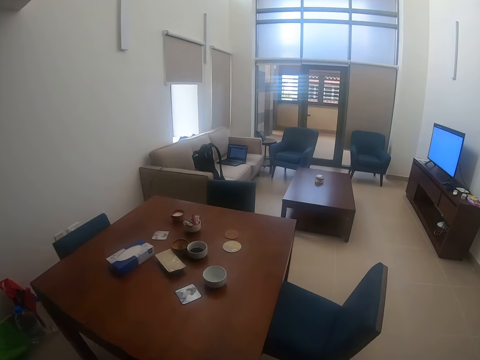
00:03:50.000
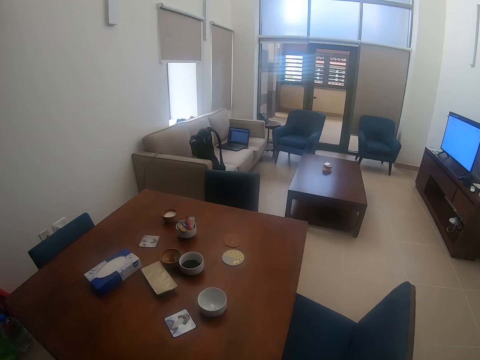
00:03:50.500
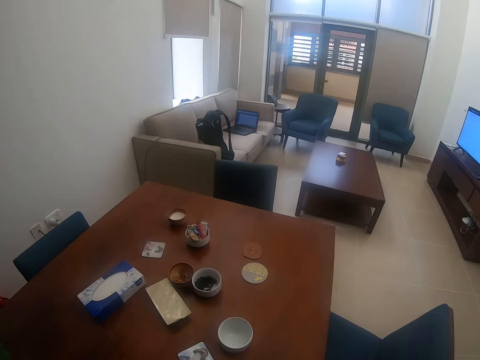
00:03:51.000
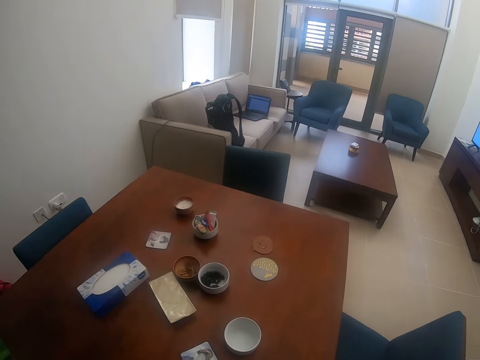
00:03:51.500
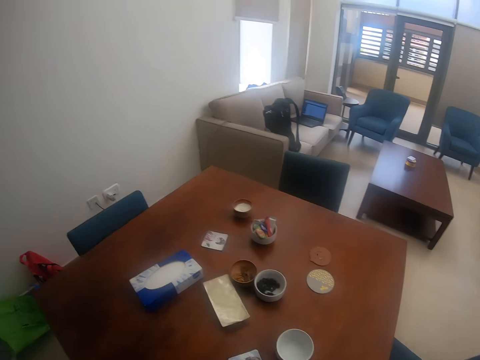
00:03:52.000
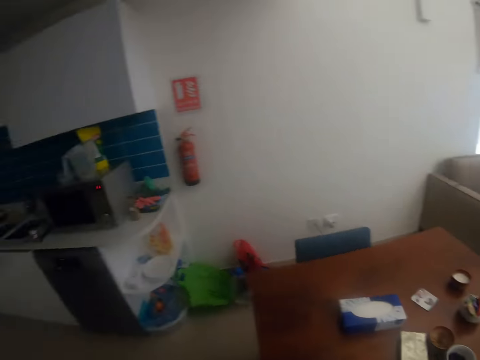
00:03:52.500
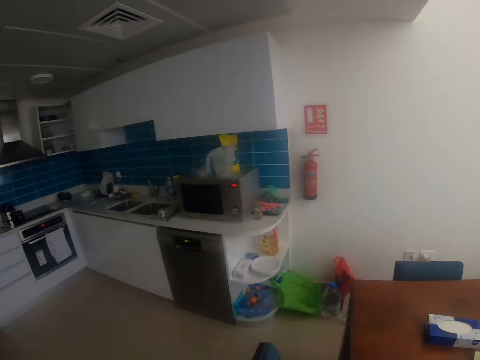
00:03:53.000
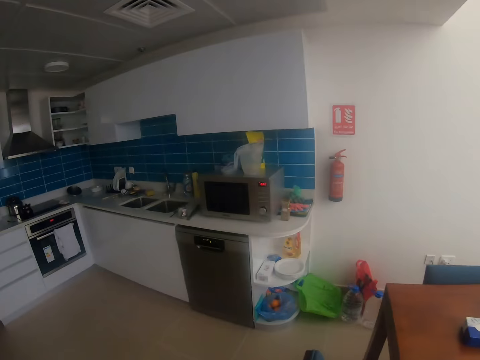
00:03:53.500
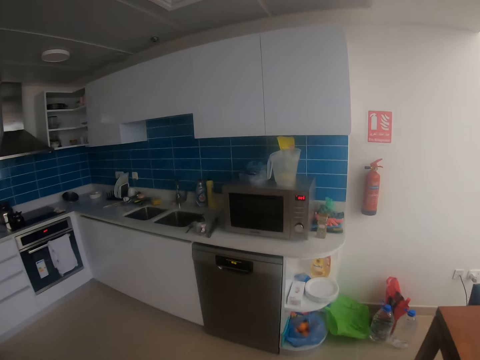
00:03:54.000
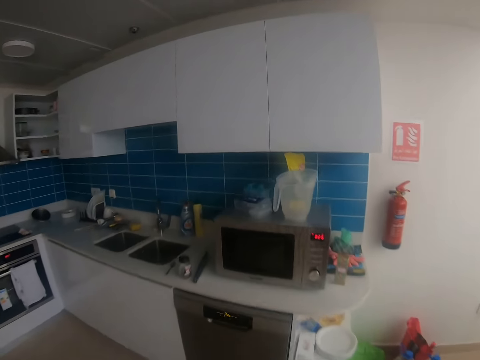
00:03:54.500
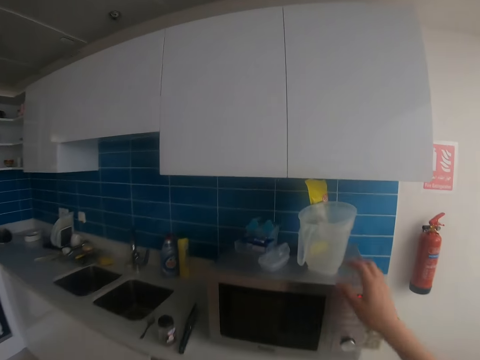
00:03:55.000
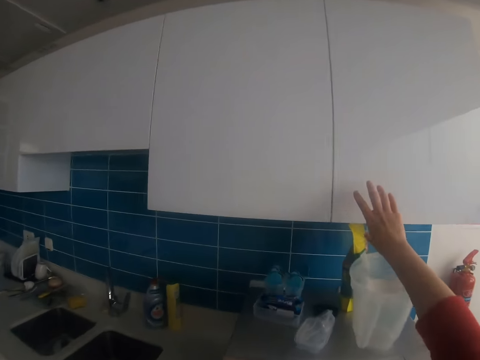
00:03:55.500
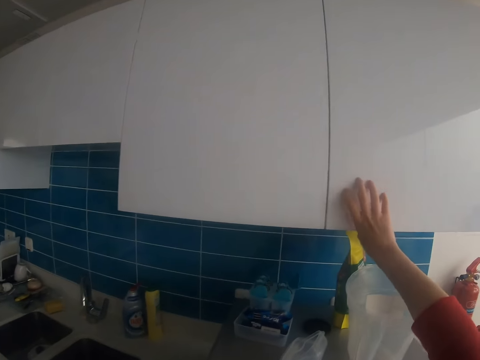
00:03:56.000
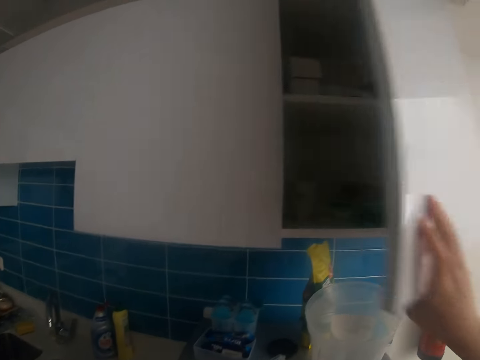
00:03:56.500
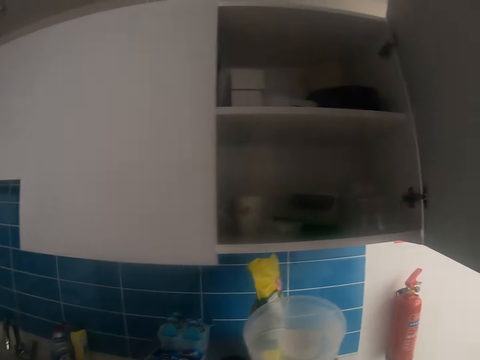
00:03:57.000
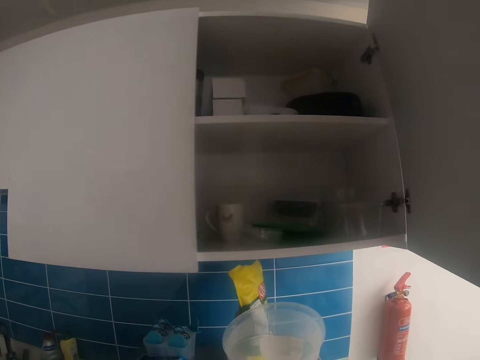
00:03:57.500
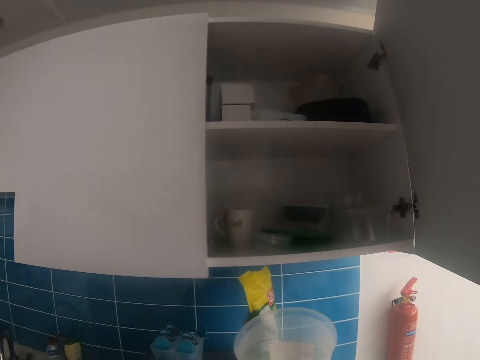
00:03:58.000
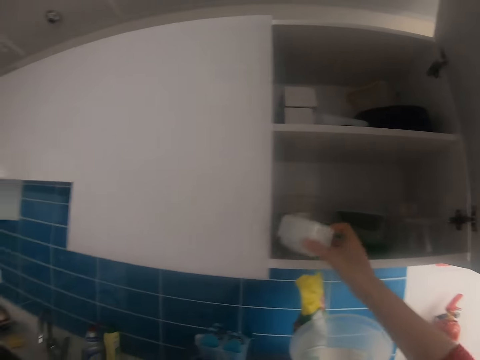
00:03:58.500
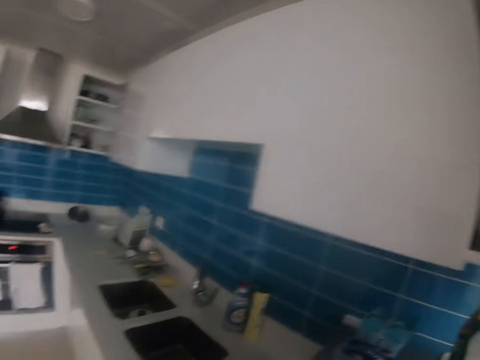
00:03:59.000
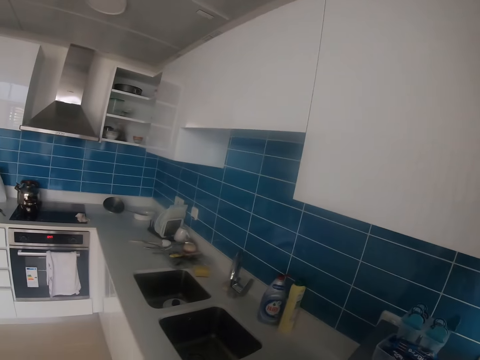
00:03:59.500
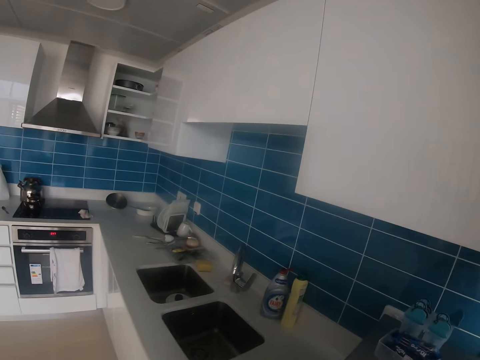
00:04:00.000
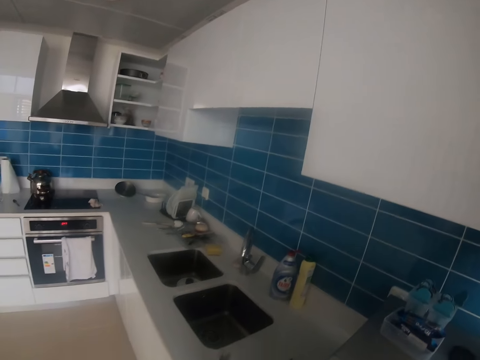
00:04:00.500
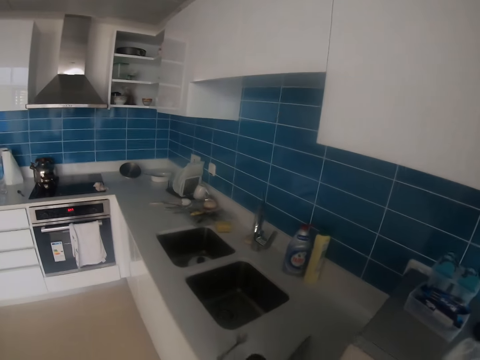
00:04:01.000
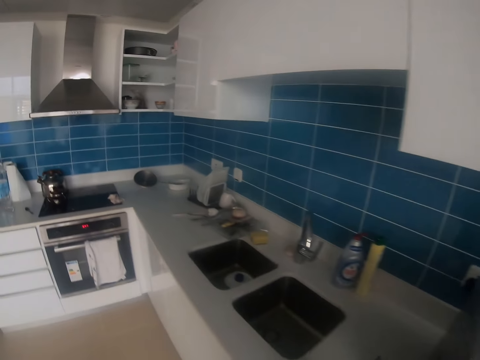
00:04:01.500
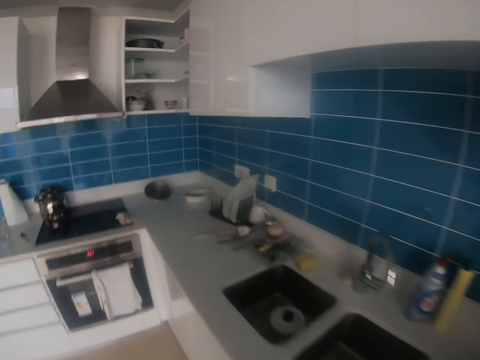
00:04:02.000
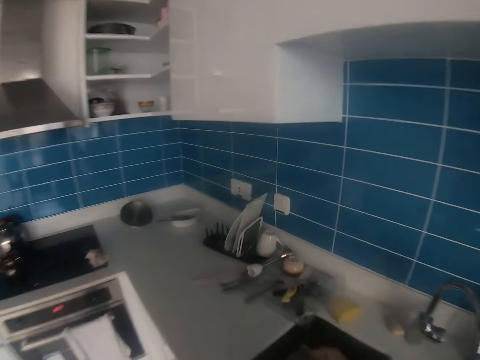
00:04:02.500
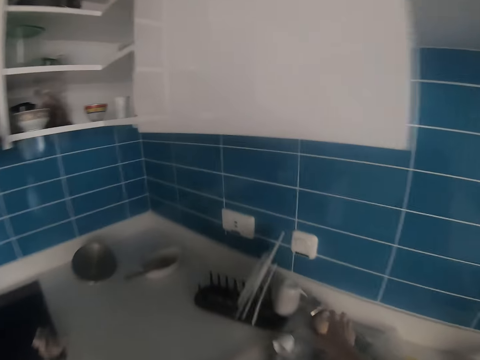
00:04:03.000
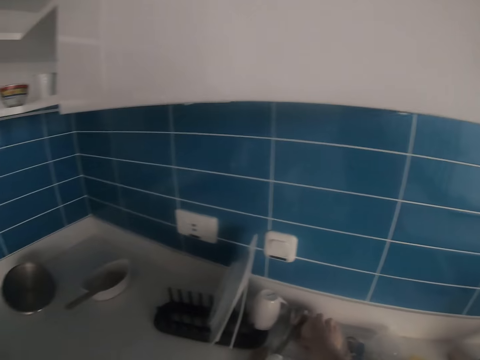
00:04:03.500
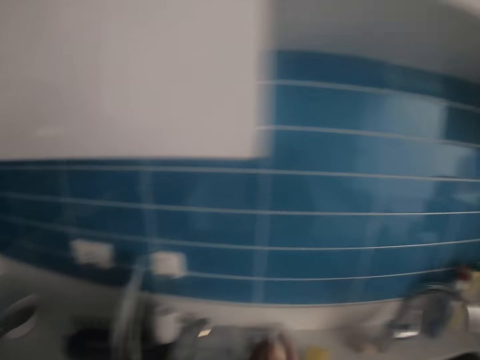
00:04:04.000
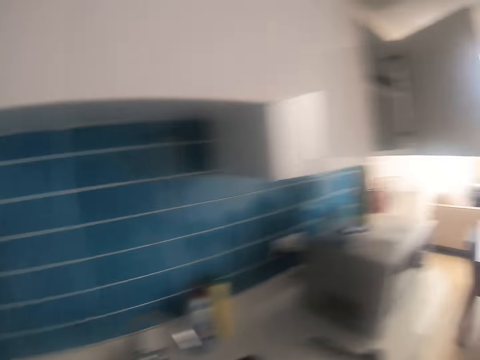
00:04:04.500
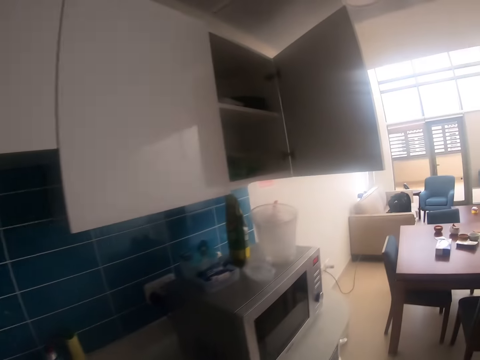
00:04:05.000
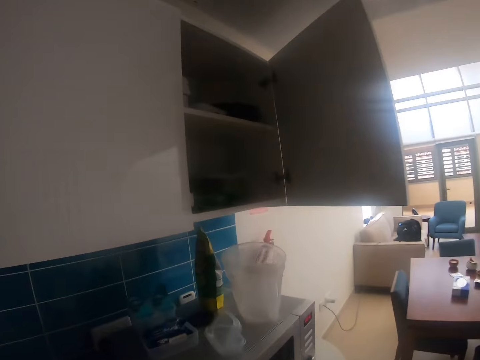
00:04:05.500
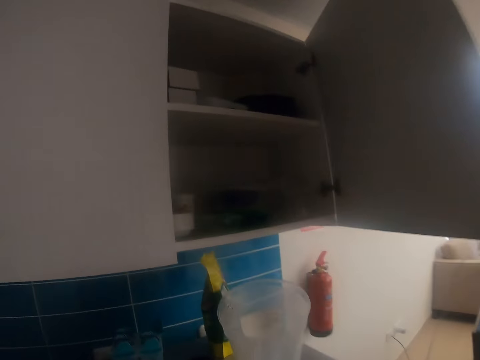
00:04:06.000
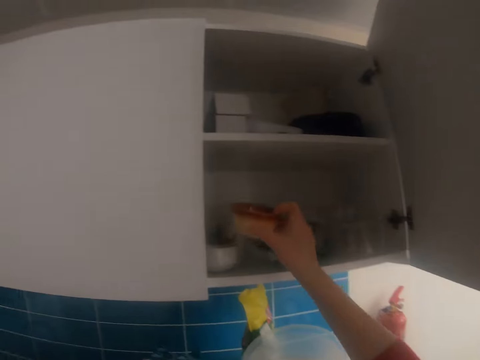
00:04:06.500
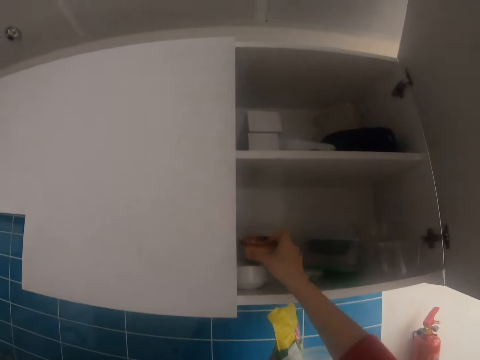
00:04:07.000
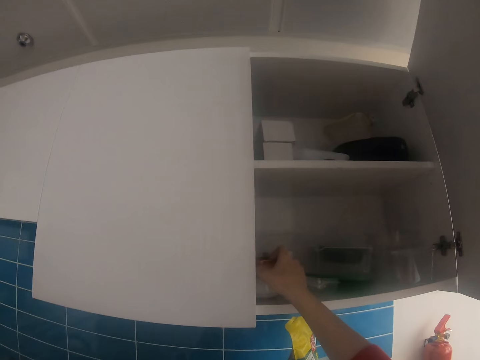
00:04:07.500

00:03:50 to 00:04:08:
The camera wearer turns toward the kitchen. They put the bag down. They open the cabinet. They put the bowl in the cabinet. They walk around. They pick up the bowl on the table. They put the bowl in the cabinet.

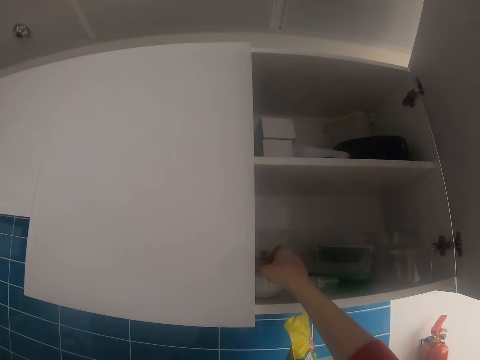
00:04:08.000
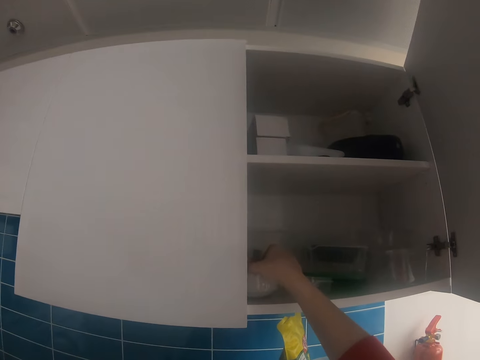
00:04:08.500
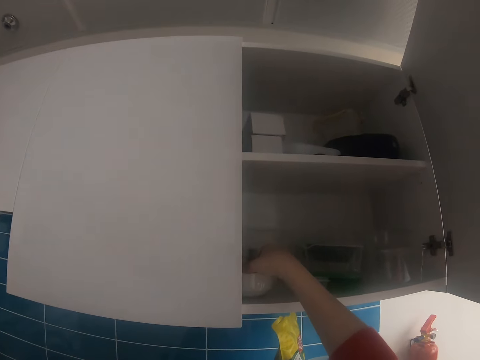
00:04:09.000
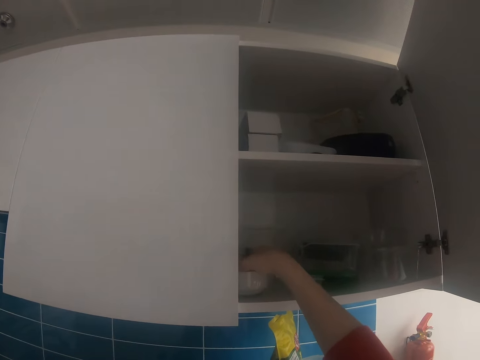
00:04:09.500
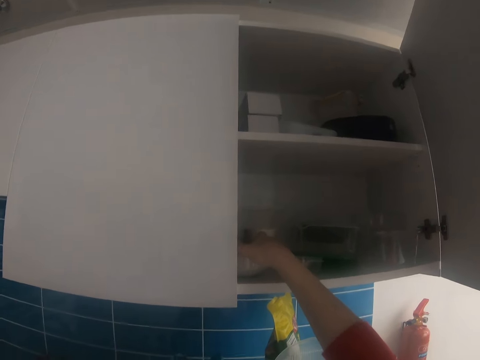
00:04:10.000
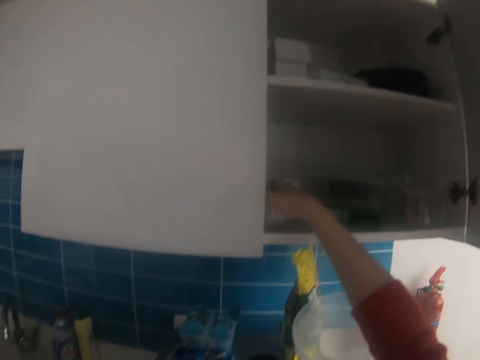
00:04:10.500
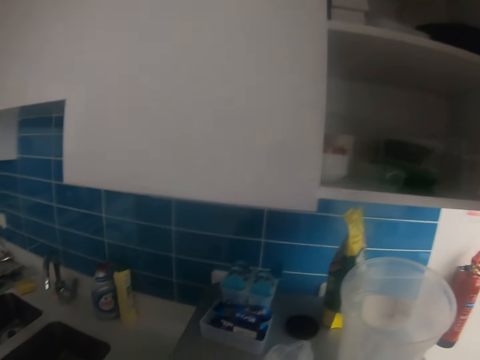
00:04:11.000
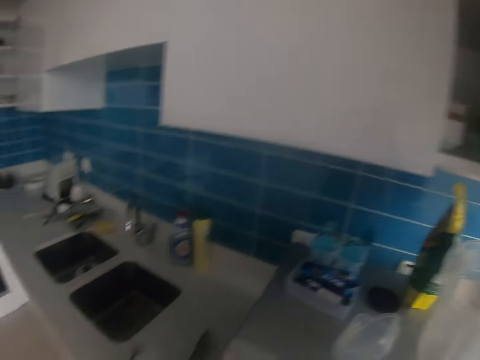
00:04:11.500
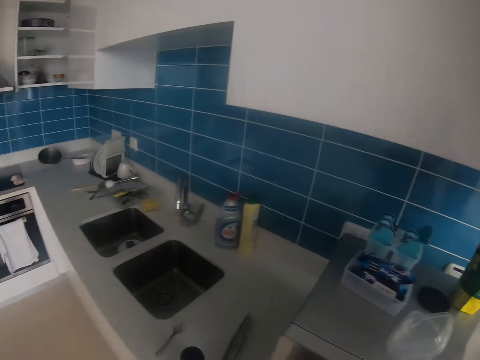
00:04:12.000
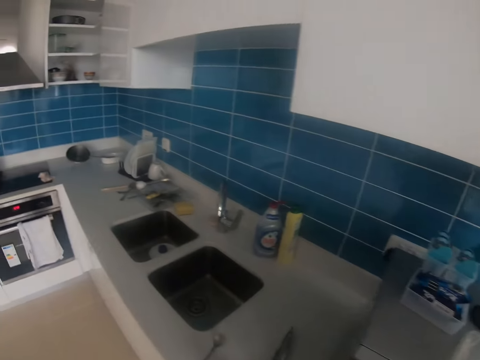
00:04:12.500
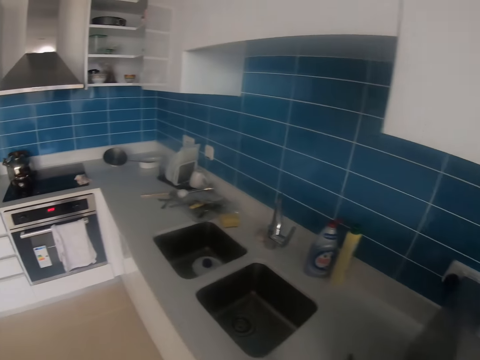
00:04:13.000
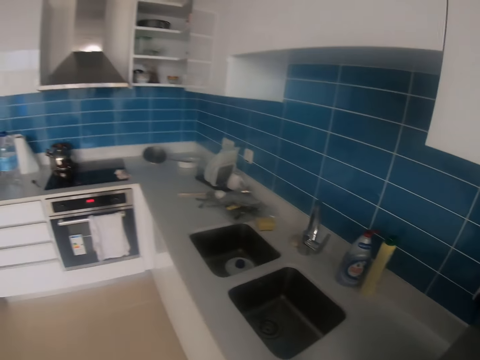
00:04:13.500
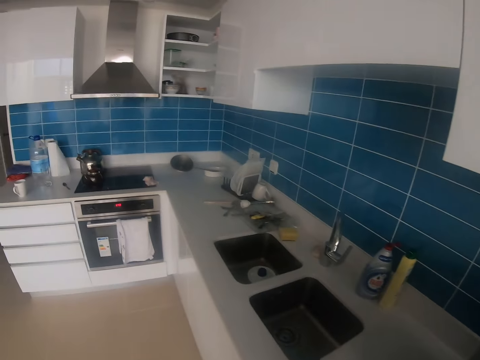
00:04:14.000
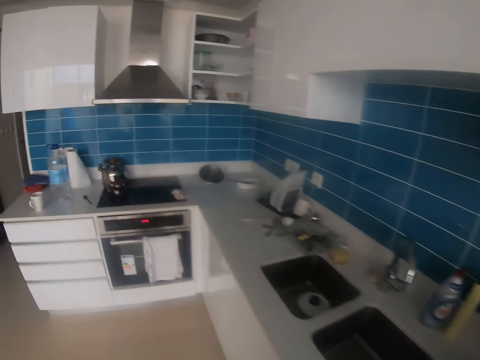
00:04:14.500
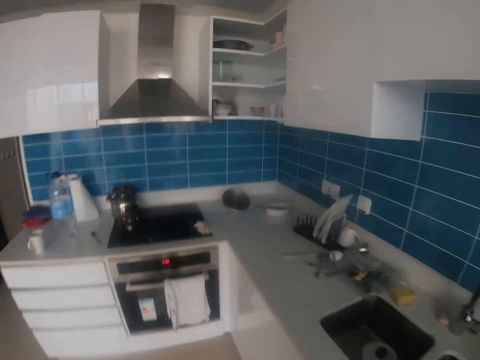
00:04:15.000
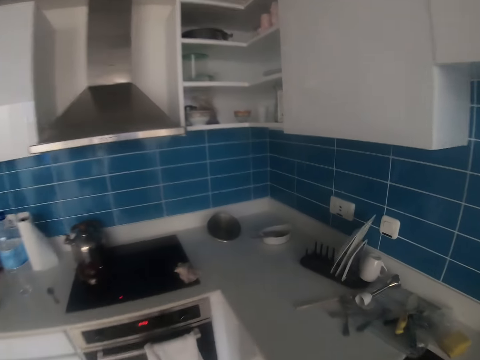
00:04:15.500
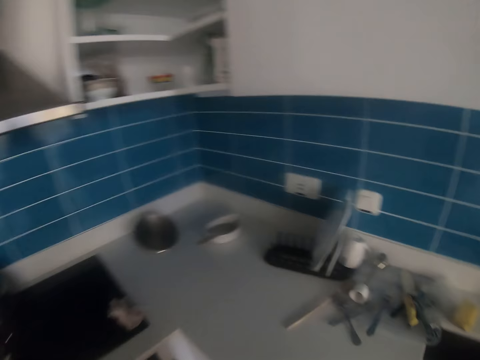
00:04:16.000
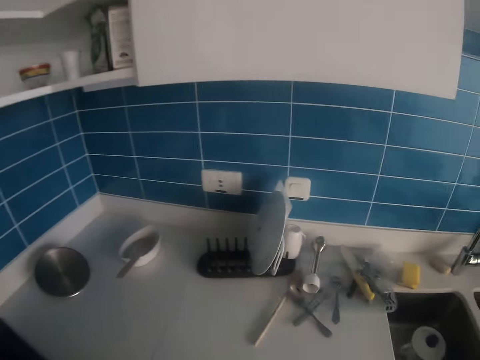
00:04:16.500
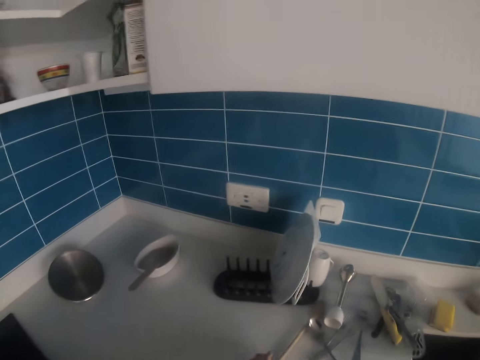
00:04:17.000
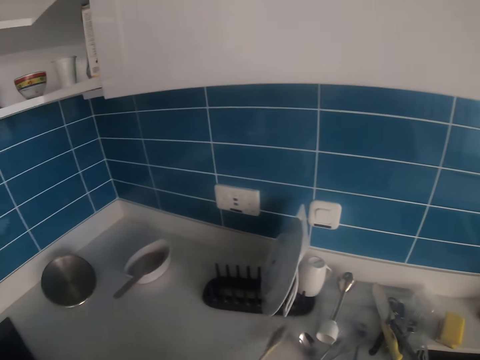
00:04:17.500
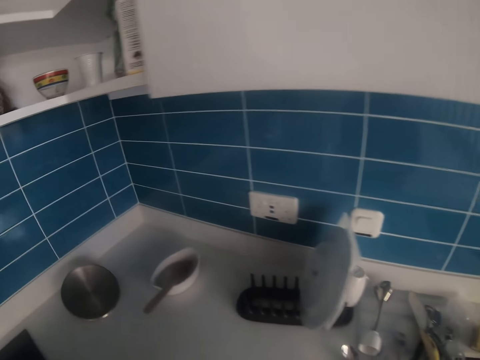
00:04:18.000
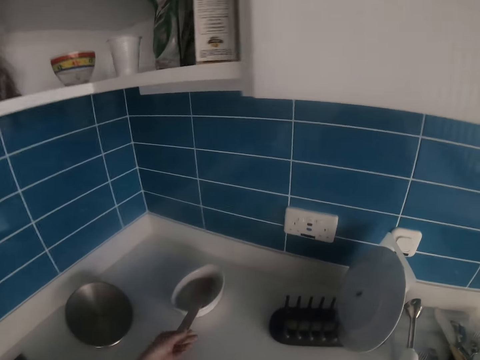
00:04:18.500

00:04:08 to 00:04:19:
The camera wearer moves around. They look around.
